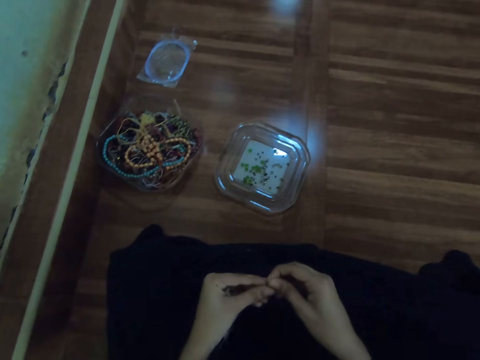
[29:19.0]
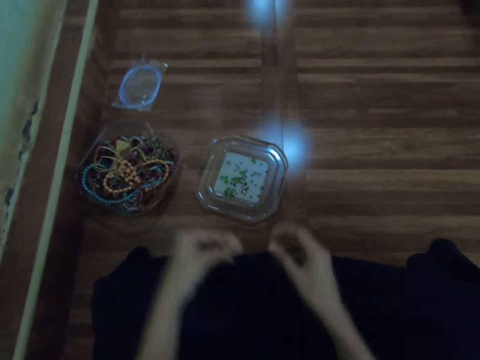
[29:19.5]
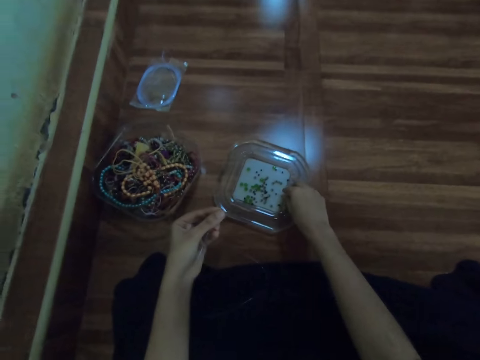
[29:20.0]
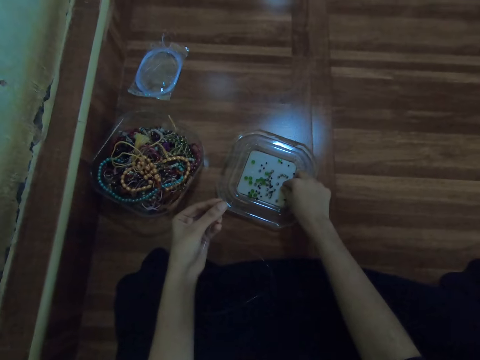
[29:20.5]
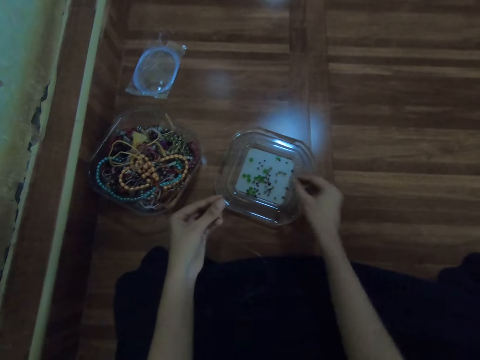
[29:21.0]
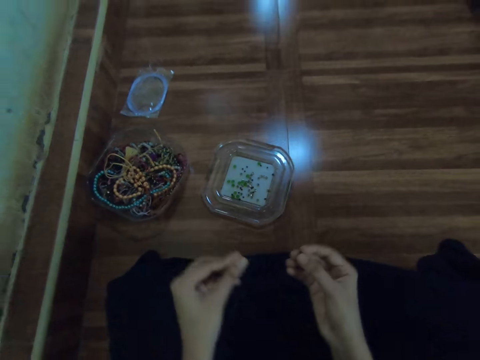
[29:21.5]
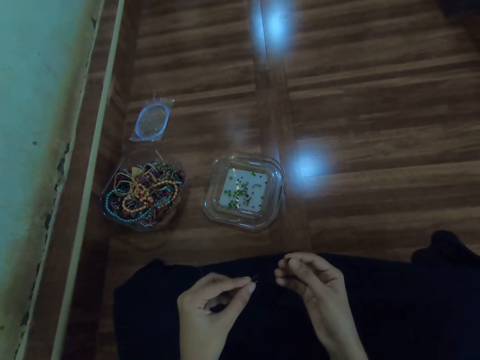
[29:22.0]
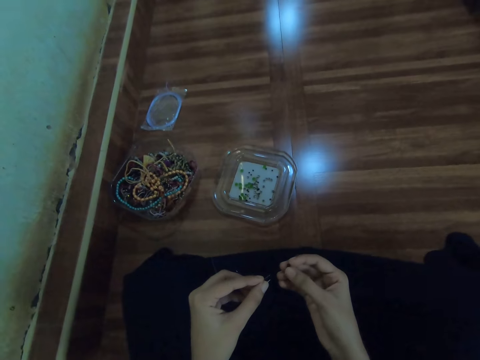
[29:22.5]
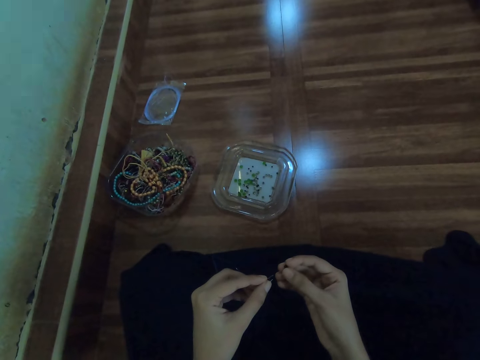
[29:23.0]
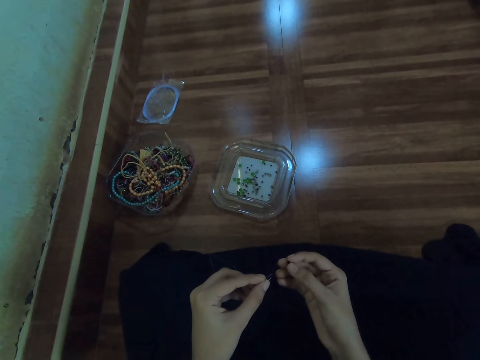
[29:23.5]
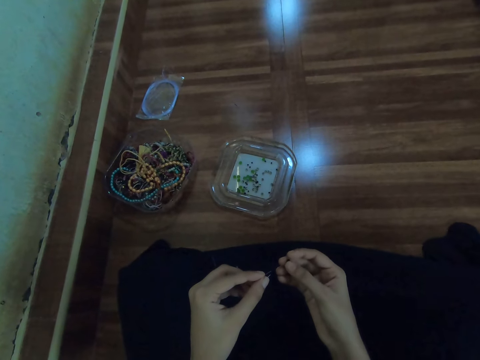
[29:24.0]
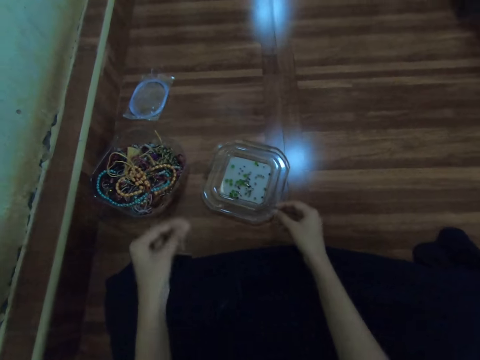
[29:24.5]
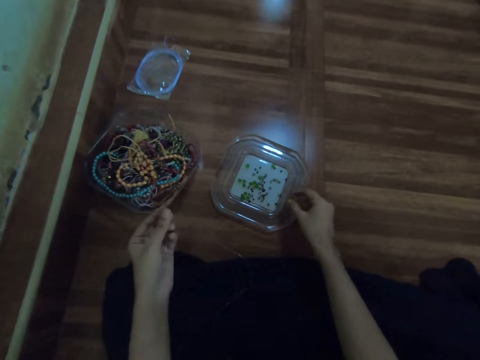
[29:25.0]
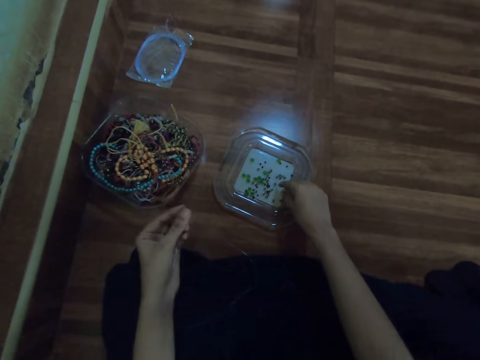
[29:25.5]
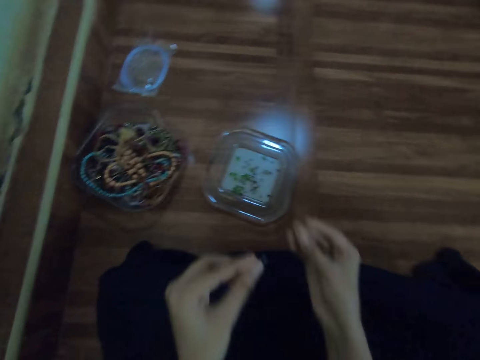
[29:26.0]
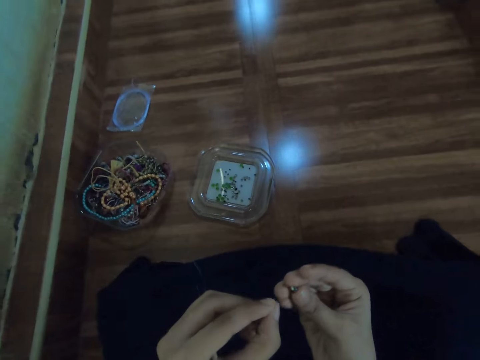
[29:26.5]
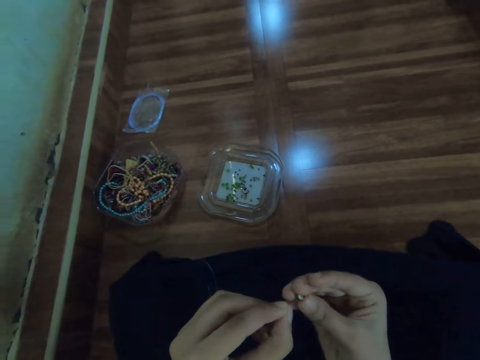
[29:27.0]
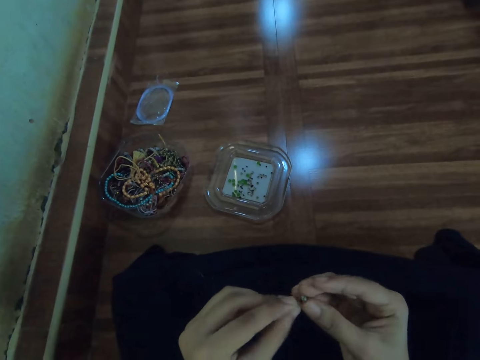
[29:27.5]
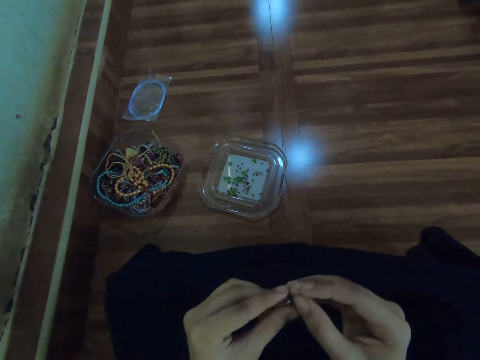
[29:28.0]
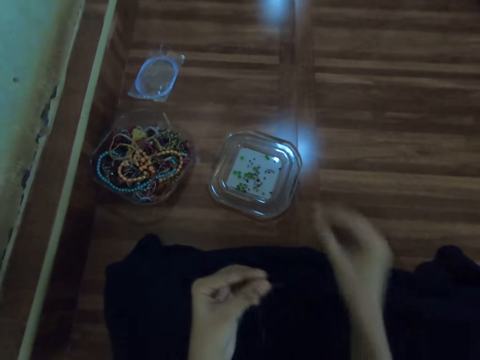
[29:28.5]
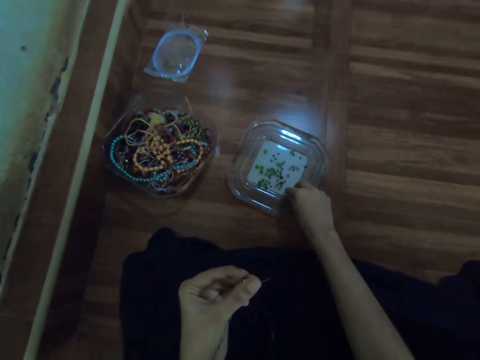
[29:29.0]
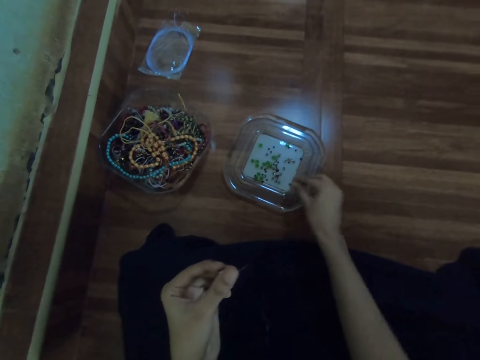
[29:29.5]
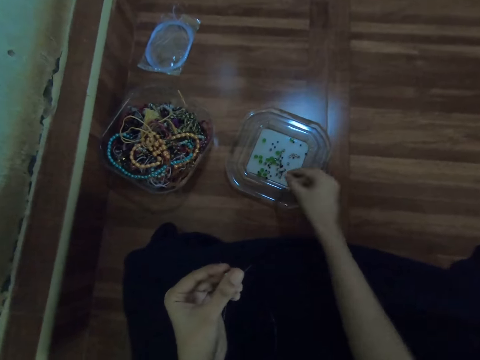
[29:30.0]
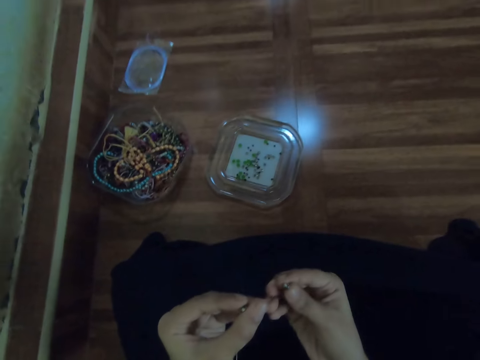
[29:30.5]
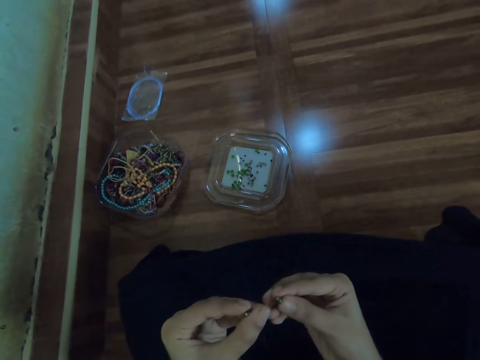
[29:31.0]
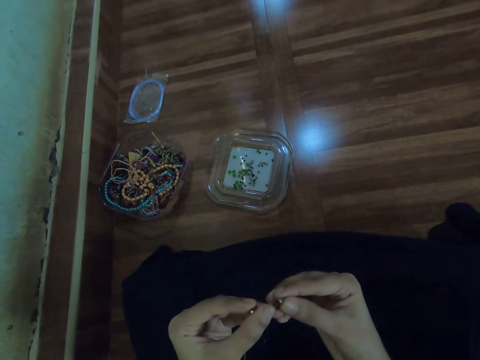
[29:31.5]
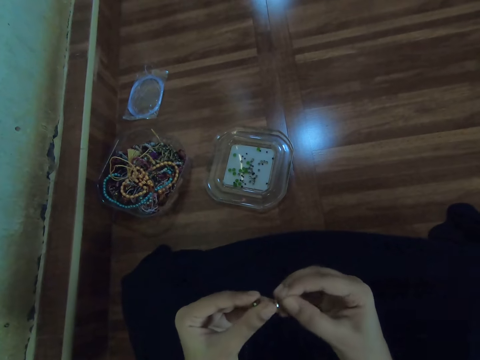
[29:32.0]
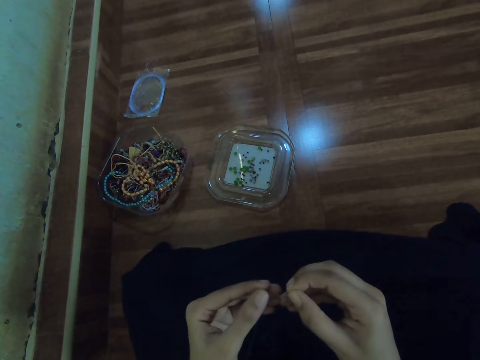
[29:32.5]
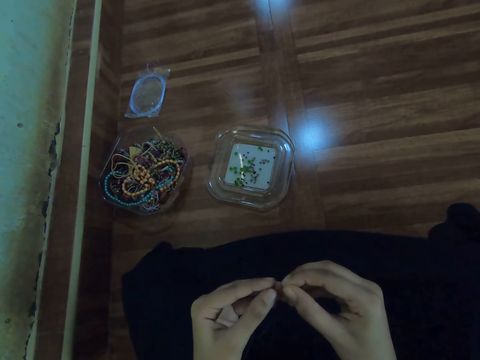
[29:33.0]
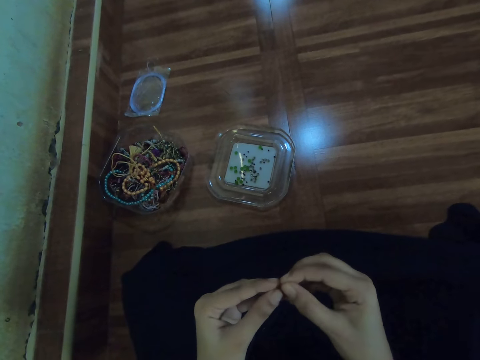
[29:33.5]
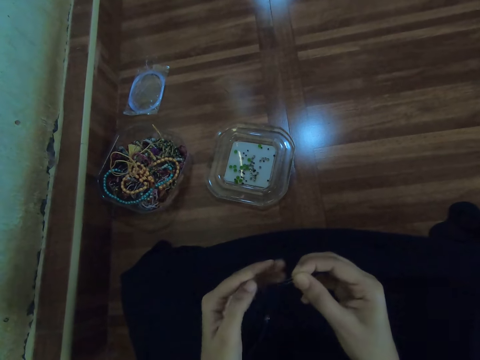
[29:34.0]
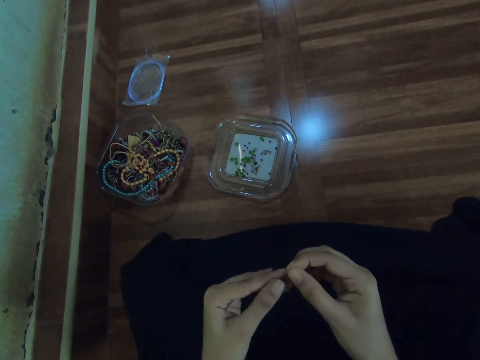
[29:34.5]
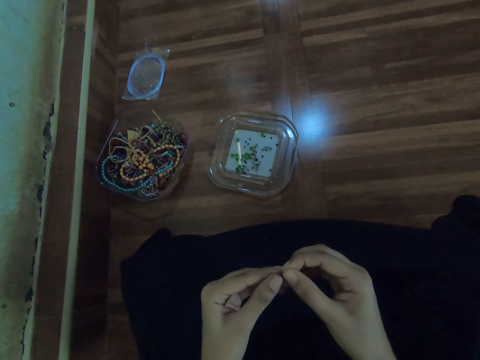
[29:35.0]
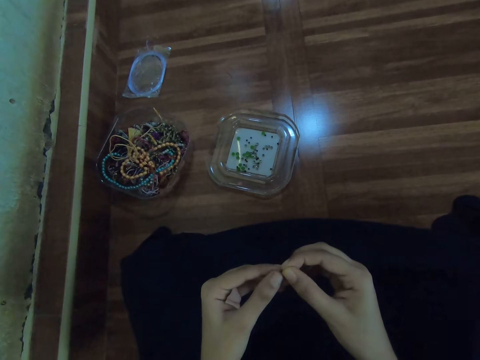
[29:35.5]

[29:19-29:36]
The camera wearer holds the beading wire with her left hand. She picks a bead or bracelet from the bowl on the floor with her right hand. She holds the bracelet with the right hand. She strings the bead in the beading wire with her right hand. She drops the bead in the bowl on the floor with her right hand. She picks a bead from the bowl on the floor with her right hand. She strings the bead in the beading wire with her right hand. She picks a bead from the bowl on the floor with her right hand. She strings the bead in the beading wire with her right hand.

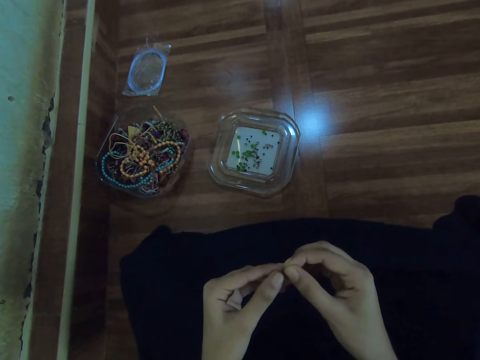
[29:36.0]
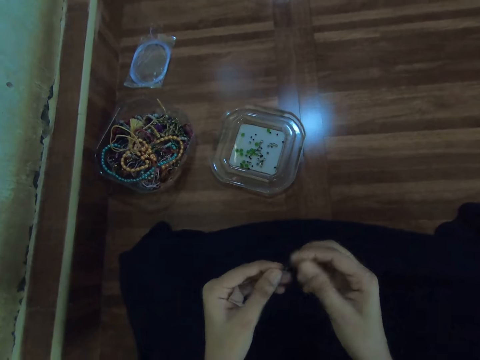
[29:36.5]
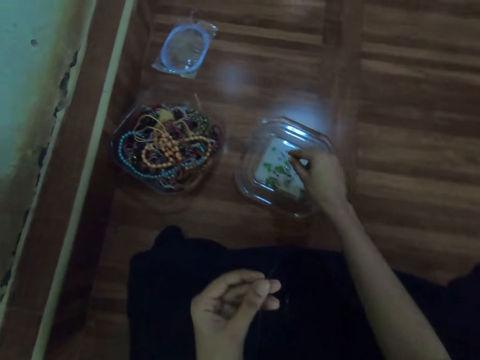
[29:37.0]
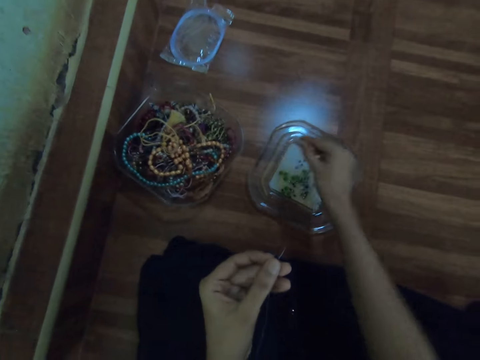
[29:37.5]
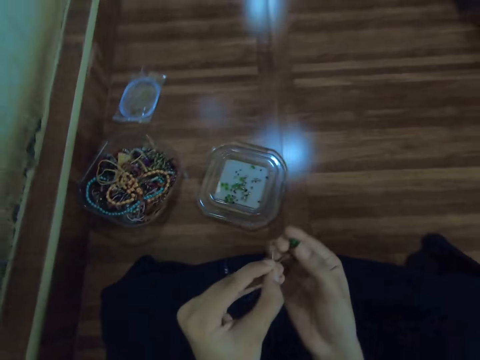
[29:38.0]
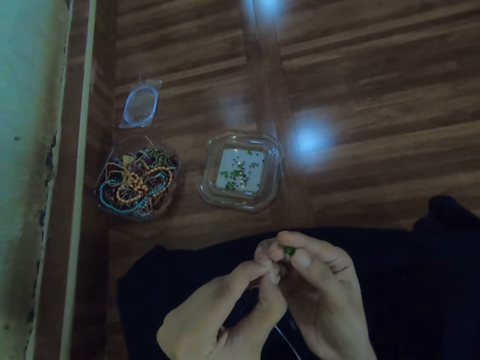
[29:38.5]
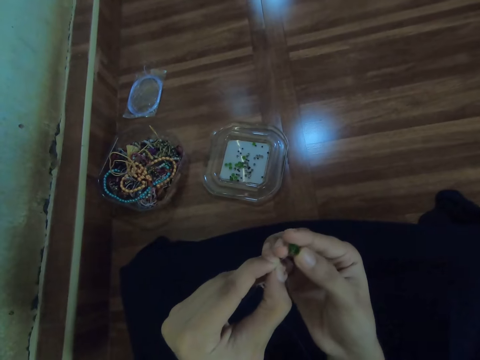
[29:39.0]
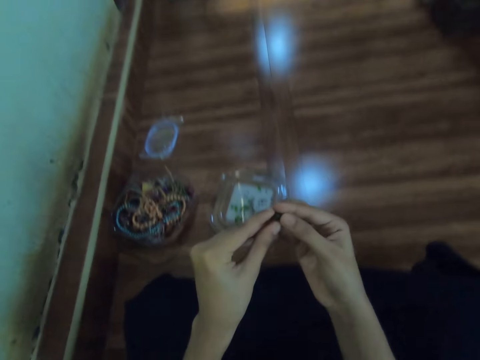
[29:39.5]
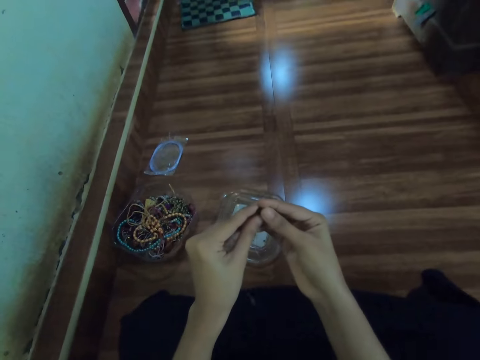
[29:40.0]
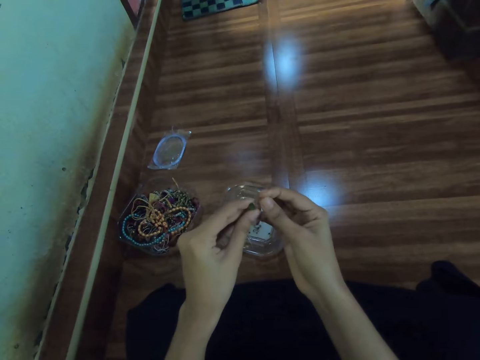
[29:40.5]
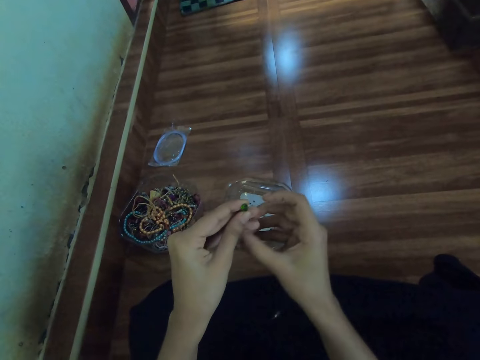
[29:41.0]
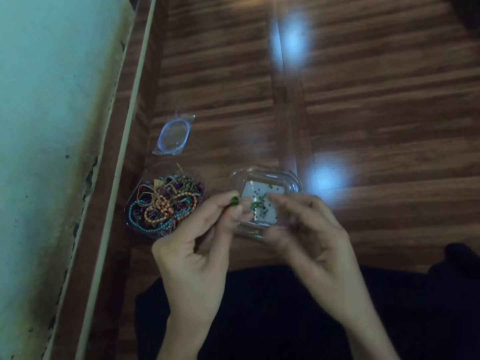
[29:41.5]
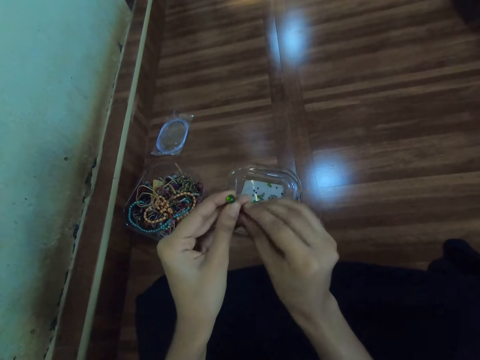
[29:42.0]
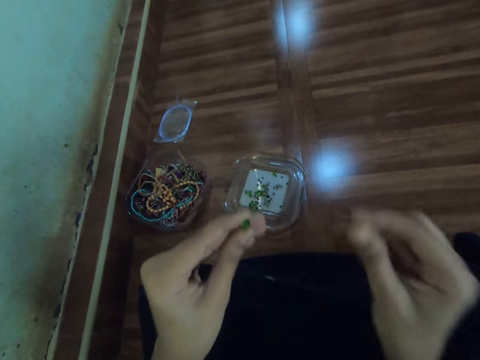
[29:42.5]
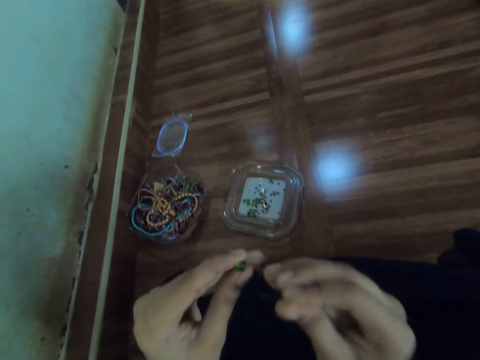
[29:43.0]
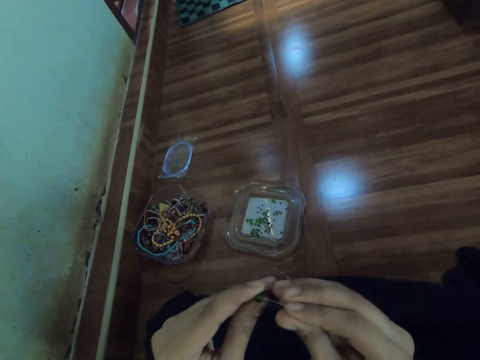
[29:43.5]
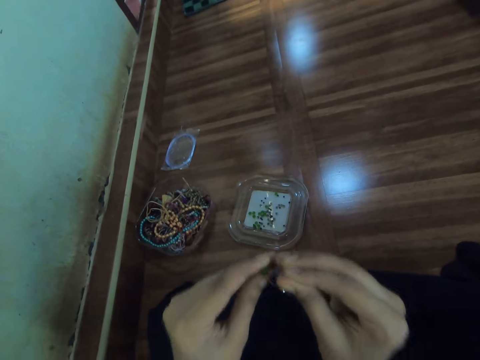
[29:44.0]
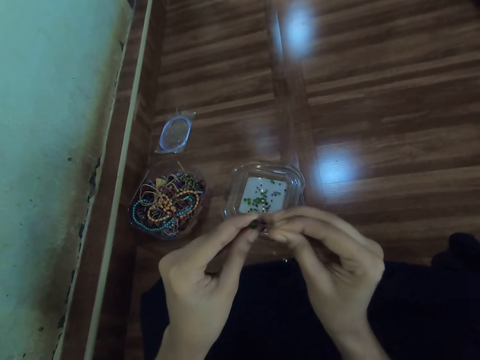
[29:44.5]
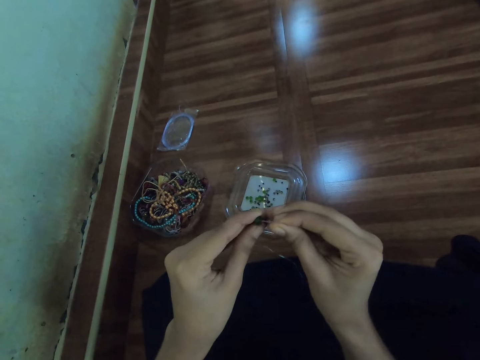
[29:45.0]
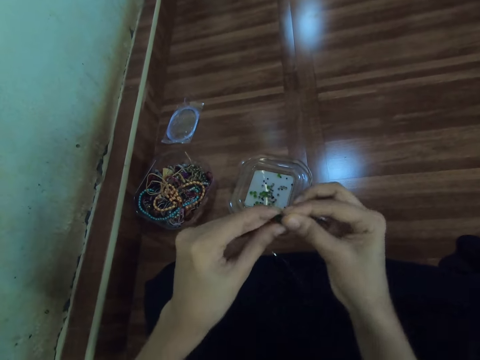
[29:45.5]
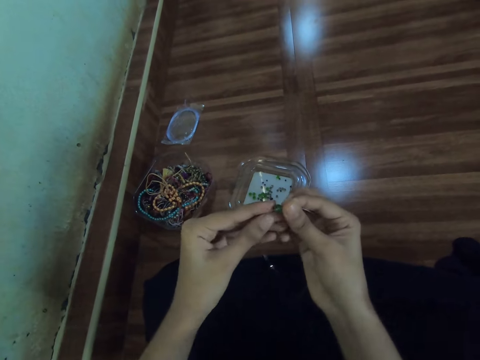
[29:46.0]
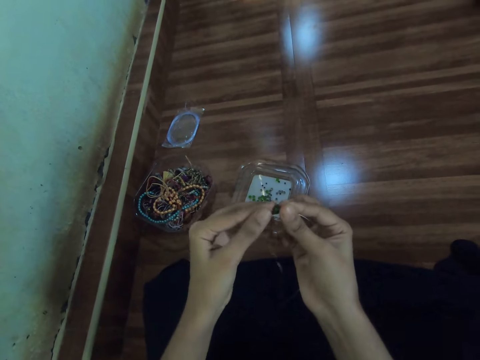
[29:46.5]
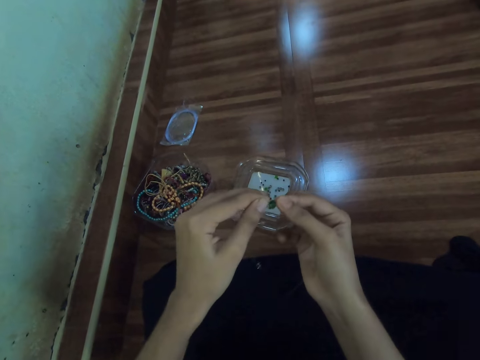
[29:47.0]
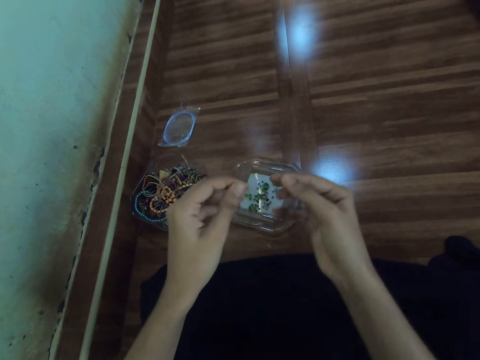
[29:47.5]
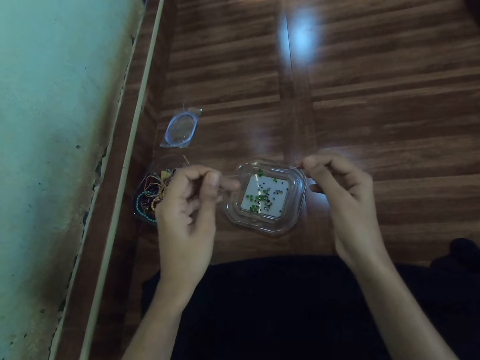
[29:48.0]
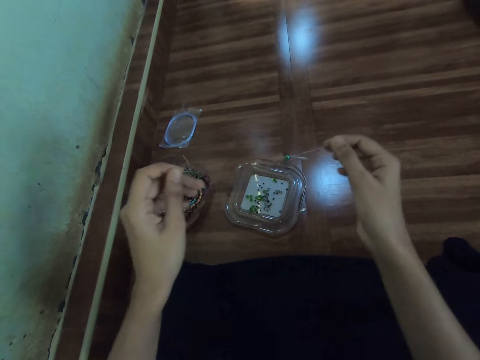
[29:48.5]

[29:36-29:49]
The camera wearer picks a bead from the bowl on the floor with her right hand. She strings the bead in the beading wire with both hands. She holds the bracelets with both hands. She knits the bracelet.
